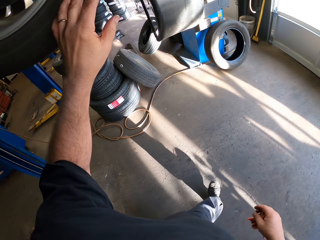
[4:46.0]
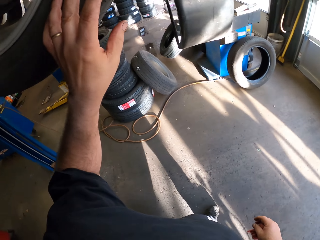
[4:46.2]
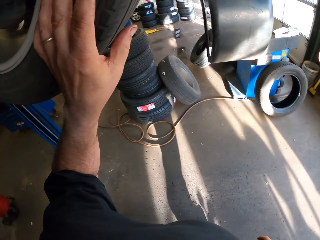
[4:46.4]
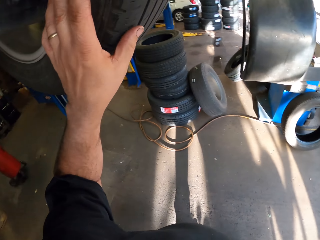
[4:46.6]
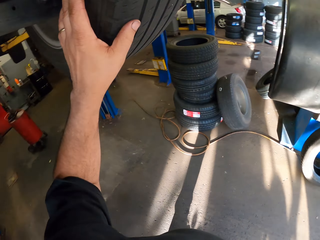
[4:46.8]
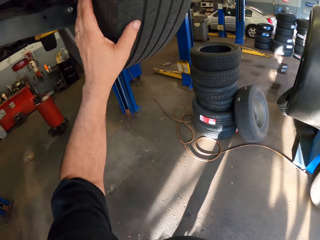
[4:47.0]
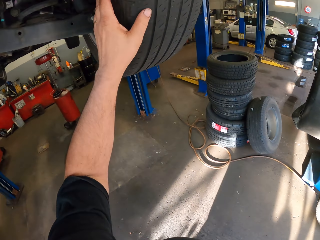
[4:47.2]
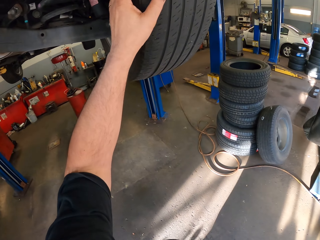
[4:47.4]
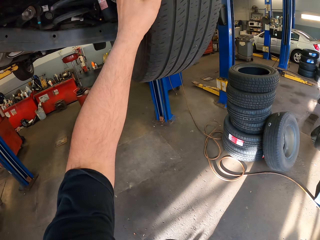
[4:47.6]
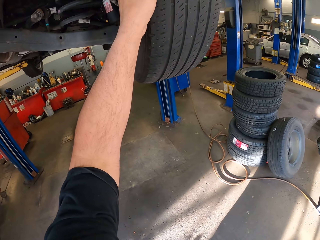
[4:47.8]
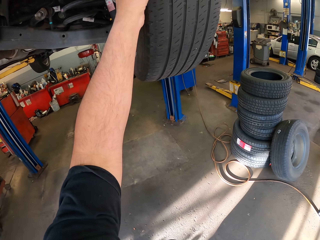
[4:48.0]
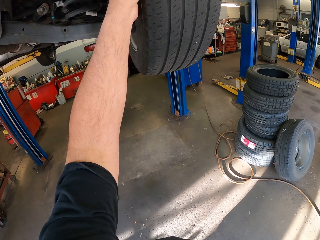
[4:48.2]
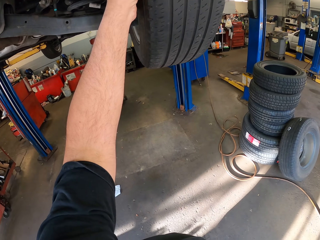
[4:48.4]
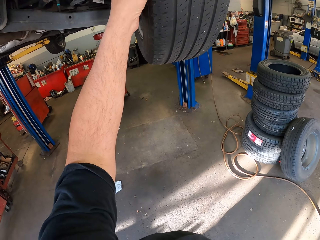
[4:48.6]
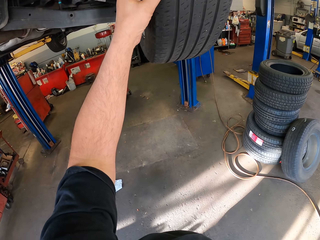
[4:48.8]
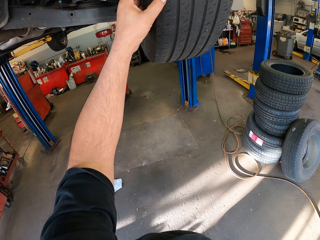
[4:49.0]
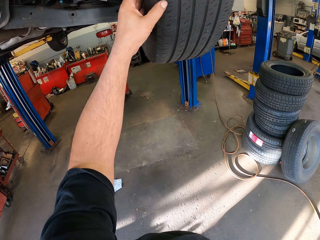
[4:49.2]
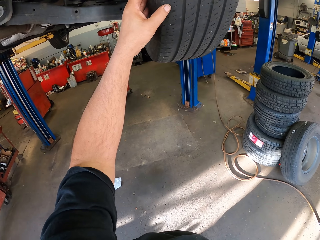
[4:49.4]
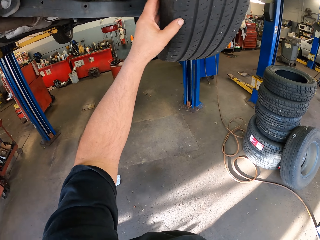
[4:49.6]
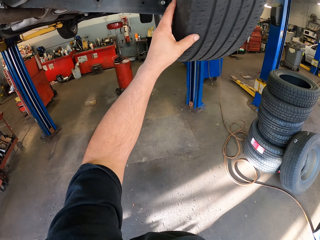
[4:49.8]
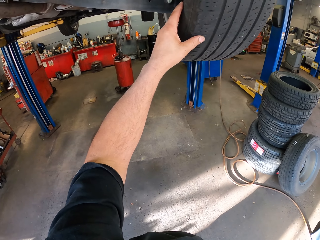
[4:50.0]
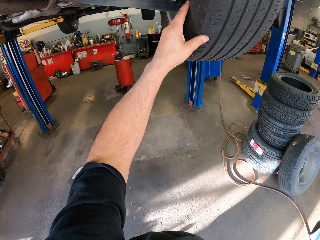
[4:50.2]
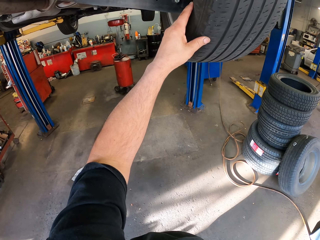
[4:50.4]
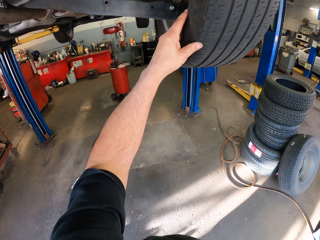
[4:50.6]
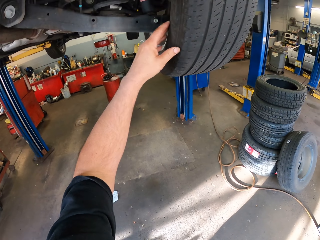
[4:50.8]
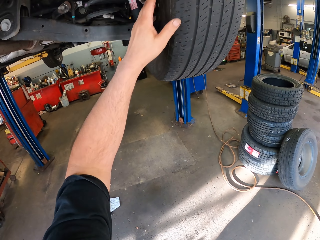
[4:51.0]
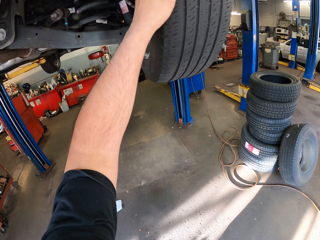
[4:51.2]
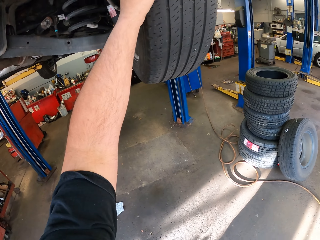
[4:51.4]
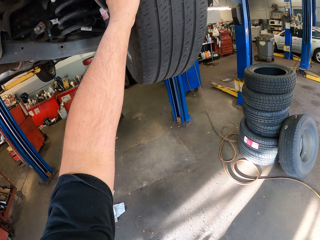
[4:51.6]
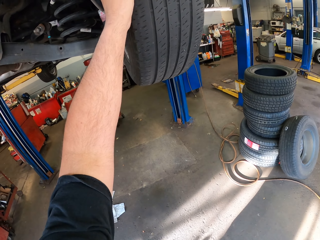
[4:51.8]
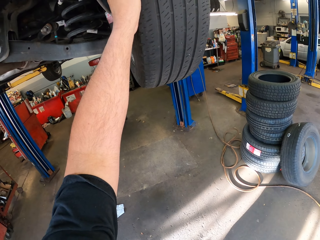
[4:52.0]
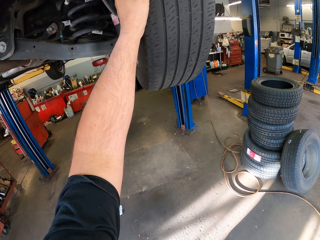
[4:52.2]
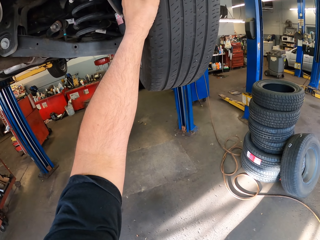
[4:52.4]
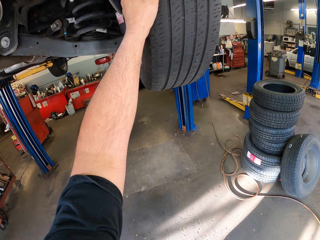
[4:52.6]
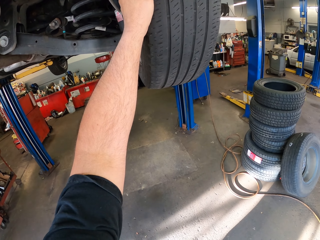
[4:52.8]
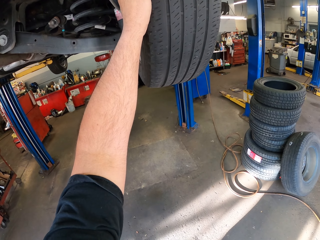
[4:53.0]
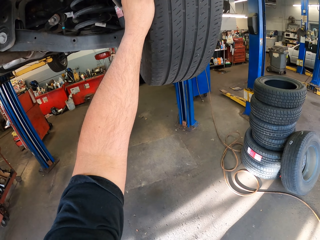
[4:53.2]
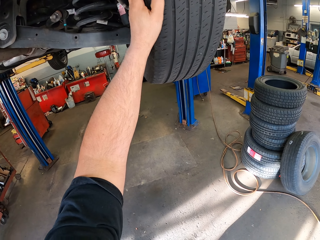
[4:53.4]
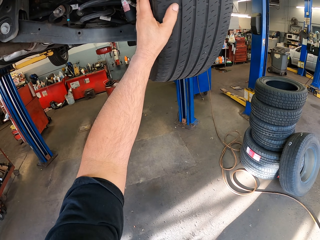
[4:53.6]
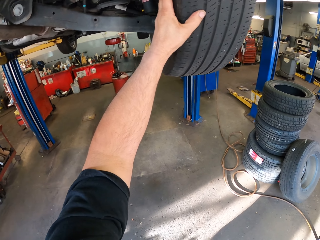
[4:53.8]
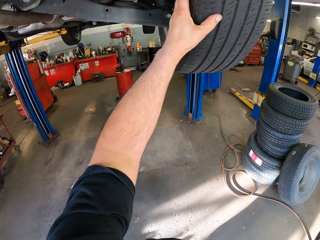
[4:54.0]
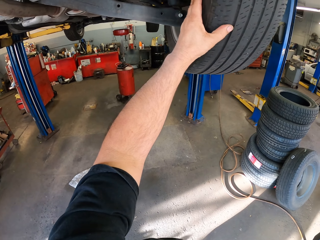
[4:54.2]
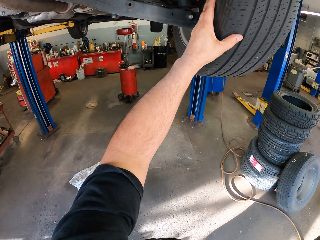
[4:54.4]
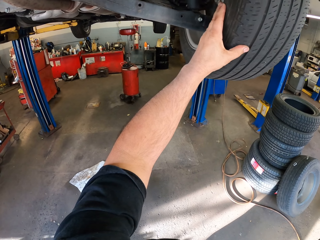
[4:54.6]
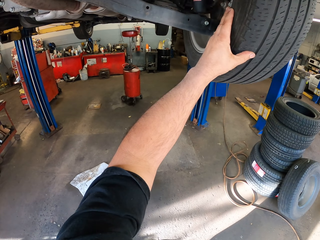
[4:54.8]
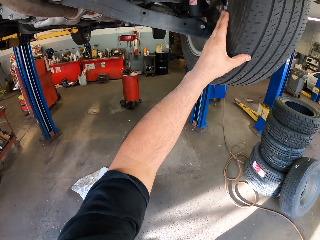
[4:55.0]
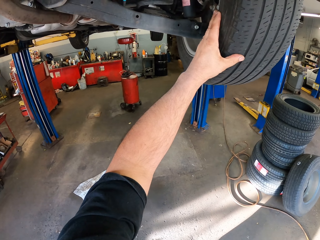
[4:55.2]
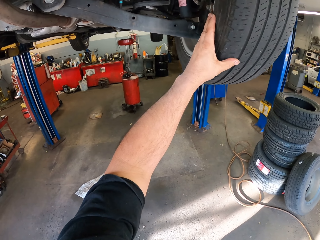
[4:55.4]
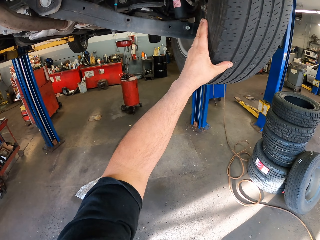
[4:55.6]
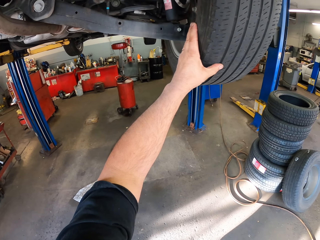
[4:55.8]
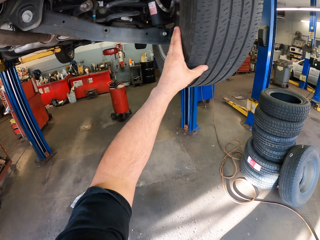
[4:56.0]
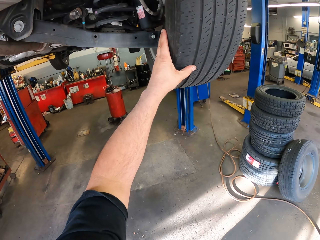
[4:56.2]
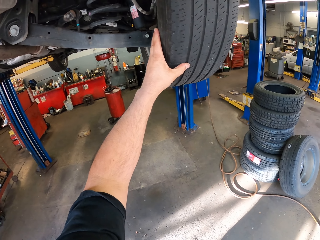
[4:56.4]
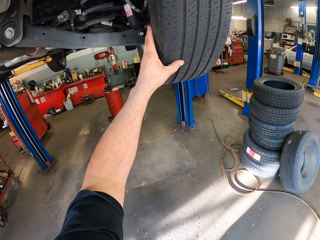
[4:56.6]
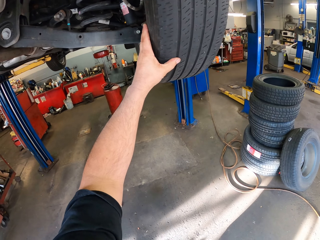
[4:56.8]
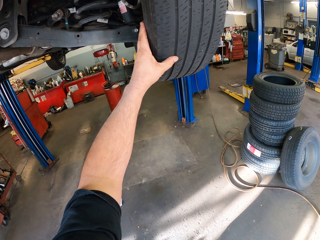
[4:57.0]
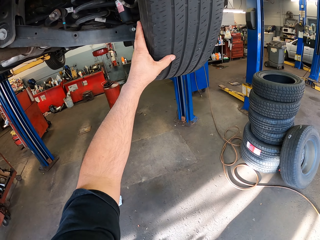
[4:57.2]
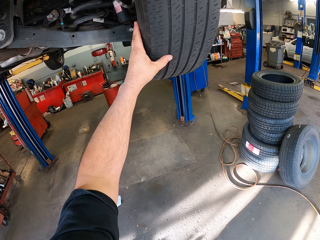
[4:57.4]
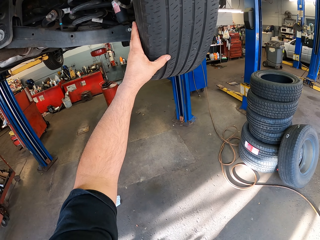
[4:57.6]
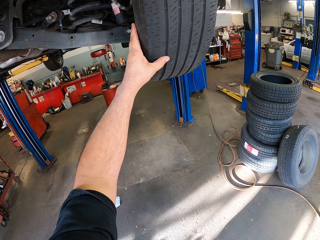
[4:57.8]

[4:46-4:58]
The camera wearer touches a tyre. He moves his head. He touches the tyre.

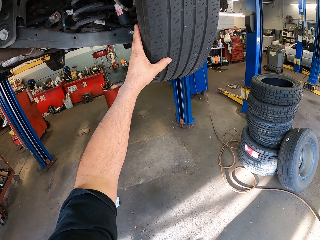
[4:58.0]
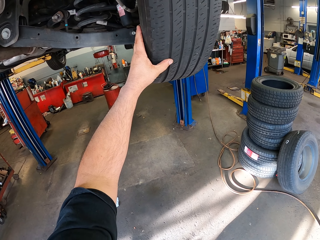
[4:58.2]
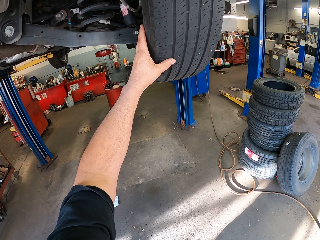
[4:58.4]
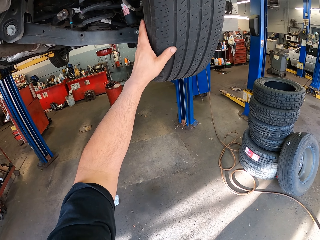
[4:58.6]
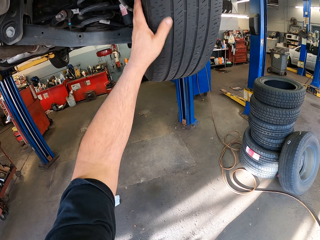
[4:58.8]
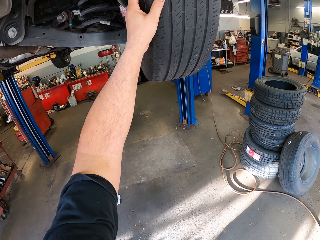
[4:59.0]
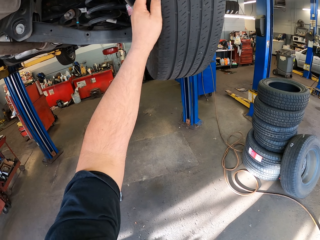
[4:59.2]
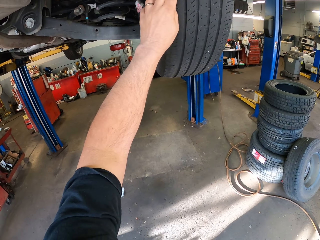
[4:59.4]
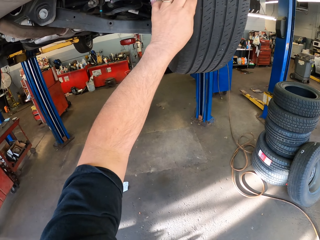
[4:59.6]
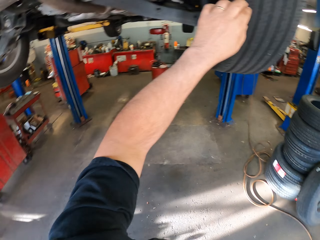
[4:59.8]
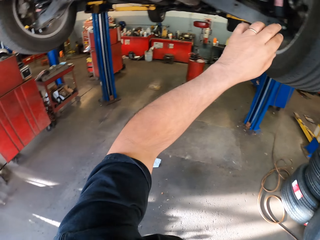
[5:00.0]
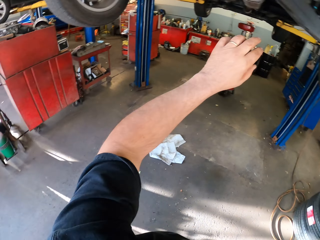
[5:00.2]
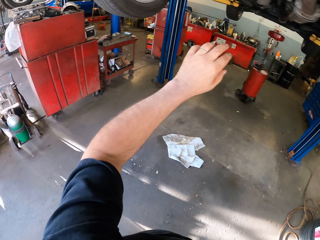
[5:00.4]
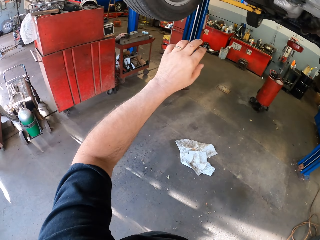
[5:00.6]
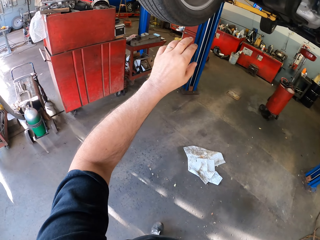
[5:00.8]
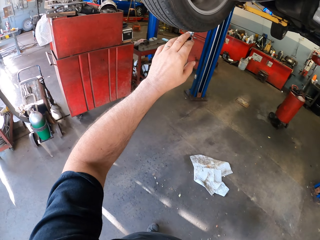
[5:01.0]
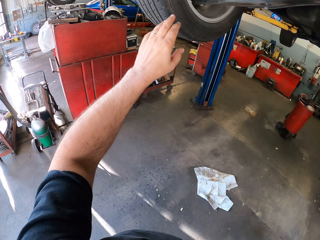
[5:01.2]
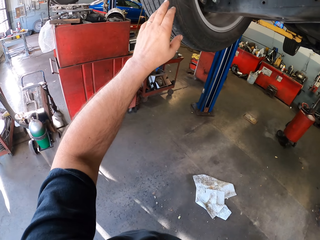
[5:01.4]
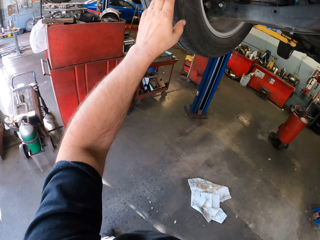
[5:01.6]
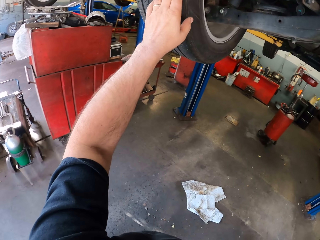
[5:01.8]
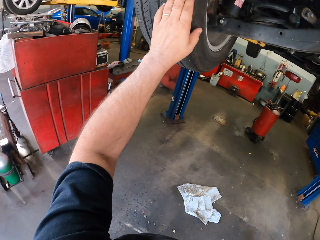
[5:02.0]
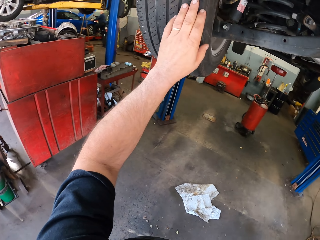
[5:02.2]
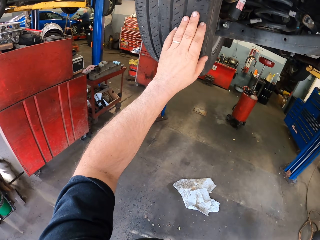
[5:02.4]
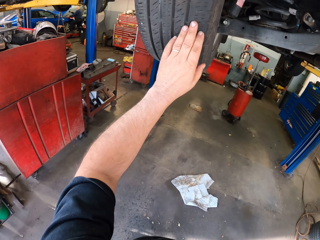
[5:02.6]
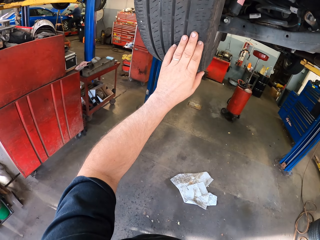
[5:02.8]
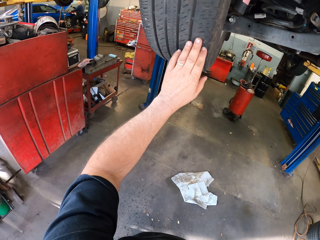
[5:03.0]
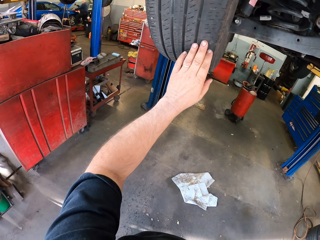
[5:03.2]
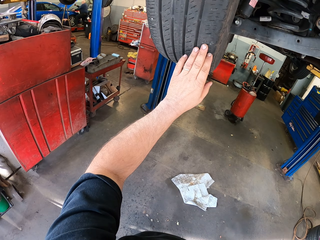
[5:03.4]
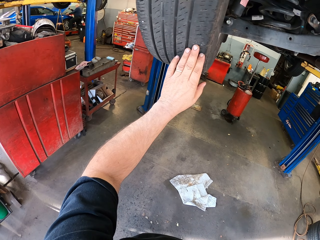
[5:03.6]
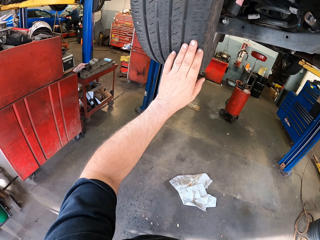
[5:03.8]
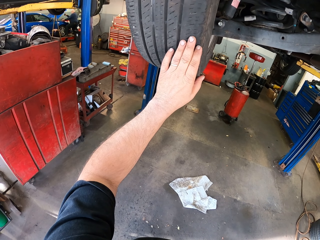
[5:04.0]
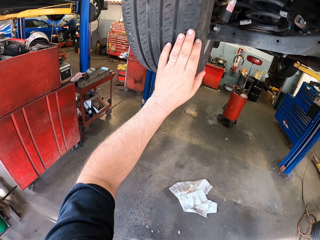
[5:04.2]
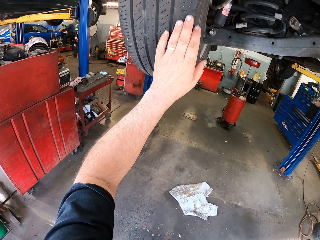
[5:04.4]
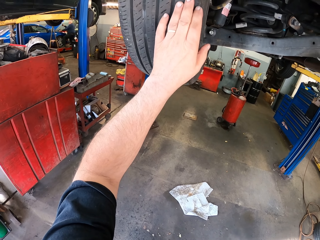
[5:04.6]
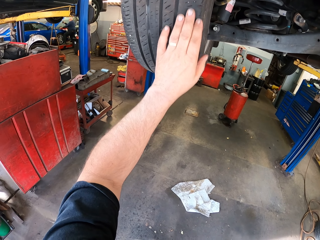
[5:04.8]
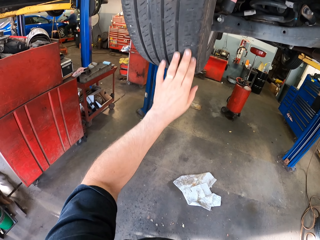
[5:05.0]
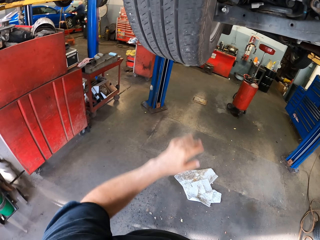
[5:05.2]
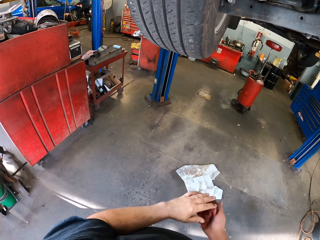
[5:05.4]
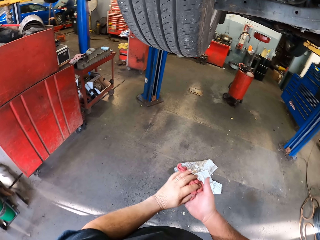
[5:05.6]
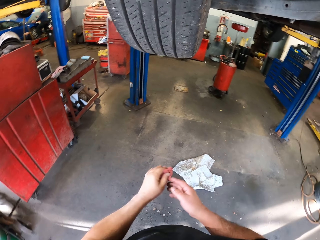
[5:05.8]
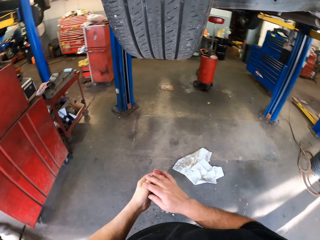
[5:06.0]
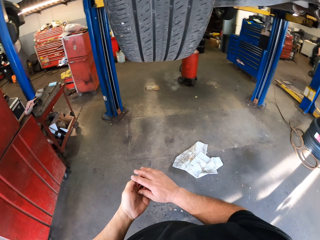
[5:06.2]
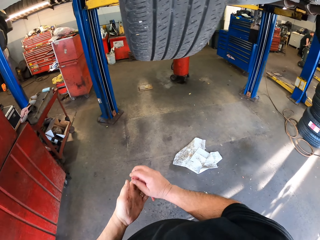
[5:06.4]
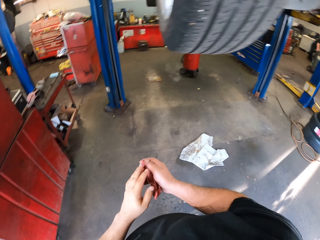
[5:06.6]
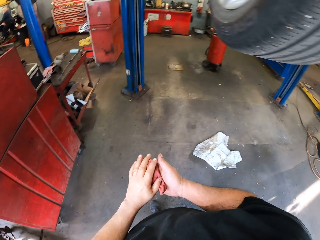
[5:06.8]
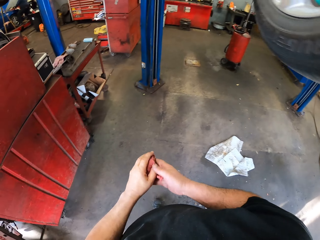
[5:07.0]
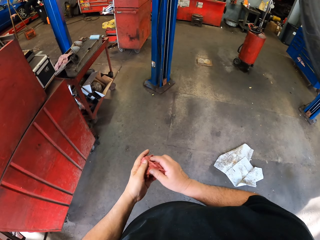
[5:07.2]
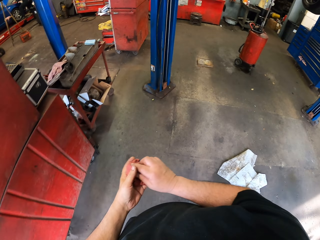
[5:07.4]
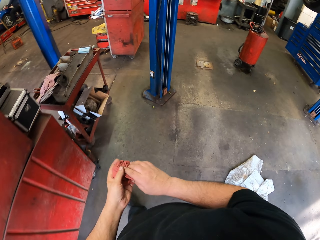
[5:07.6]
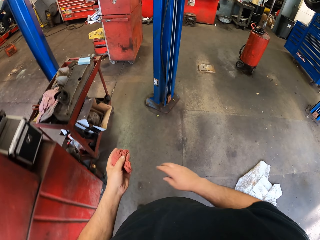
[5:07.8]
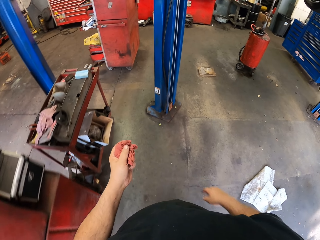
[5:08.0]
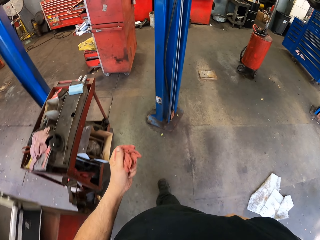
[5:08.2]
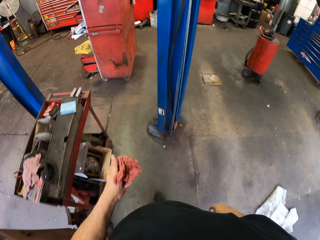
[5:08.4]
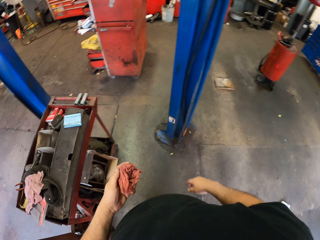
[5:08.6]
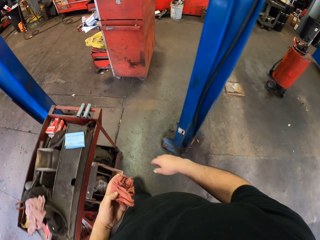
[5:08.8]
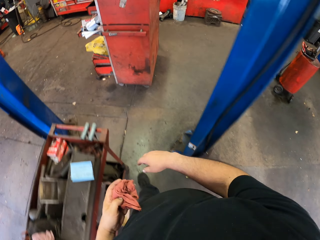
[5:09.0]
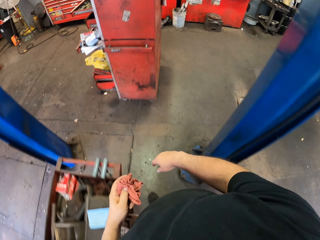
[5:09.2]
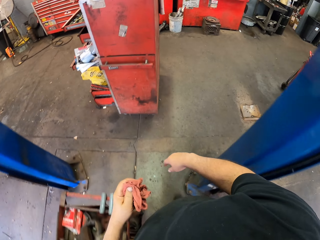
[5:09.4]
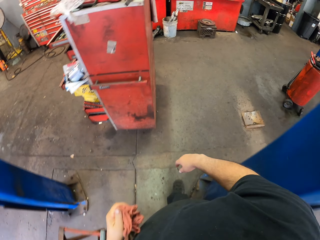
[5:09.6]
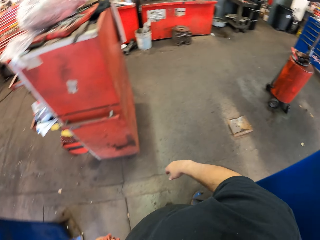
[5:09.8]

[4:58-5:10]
The camera wearer looks around the workshop. He touches a tyre. He rubs his hands. He wipes the hands with a cloth.
